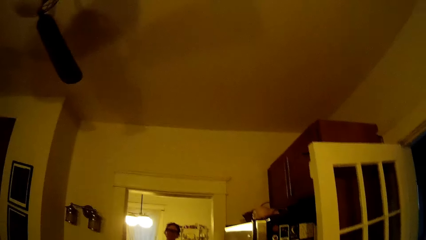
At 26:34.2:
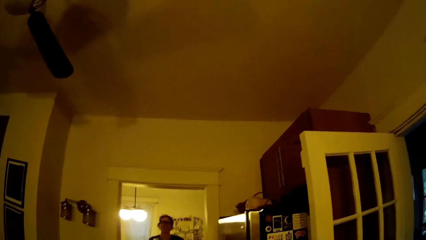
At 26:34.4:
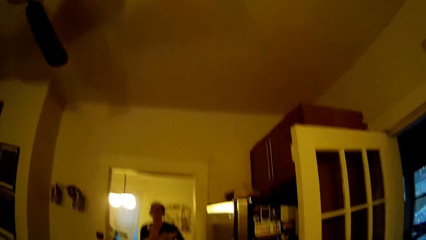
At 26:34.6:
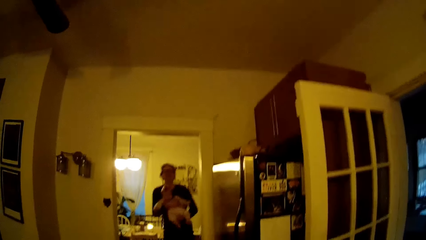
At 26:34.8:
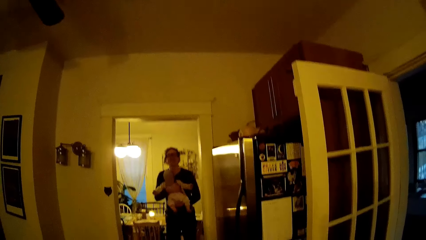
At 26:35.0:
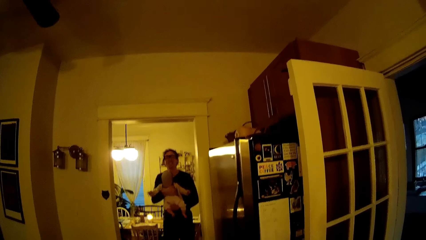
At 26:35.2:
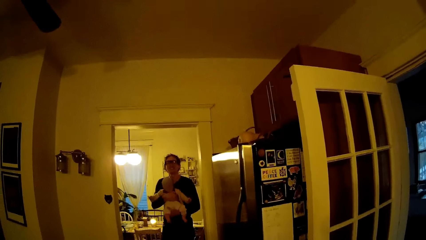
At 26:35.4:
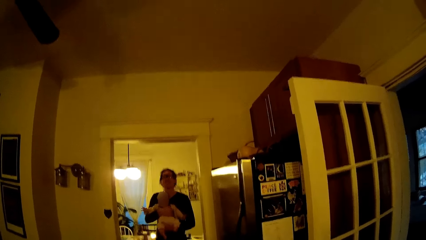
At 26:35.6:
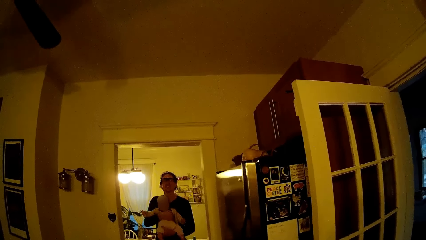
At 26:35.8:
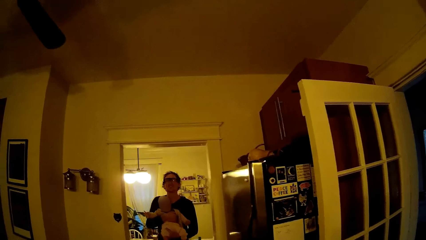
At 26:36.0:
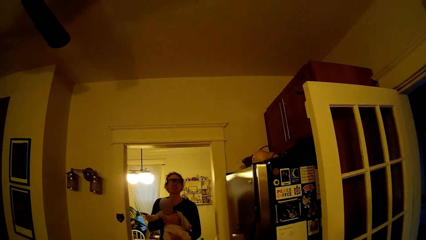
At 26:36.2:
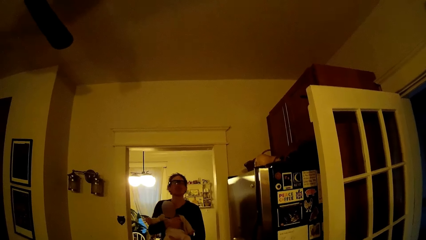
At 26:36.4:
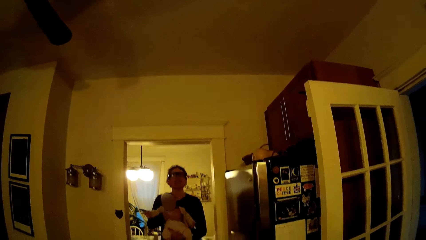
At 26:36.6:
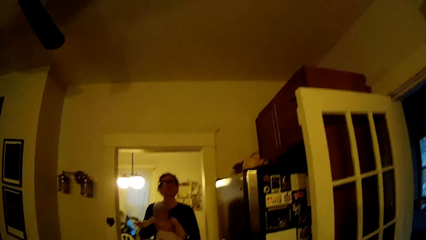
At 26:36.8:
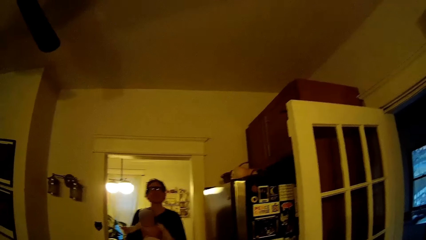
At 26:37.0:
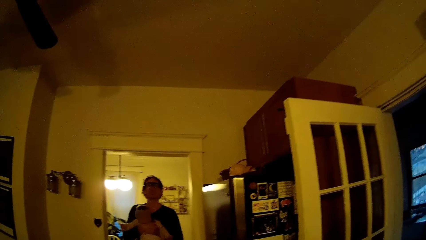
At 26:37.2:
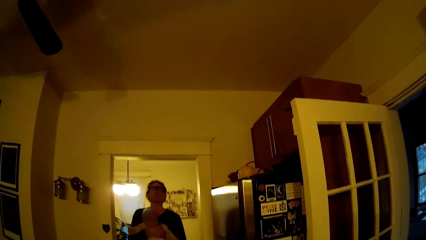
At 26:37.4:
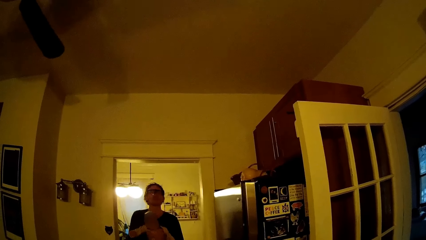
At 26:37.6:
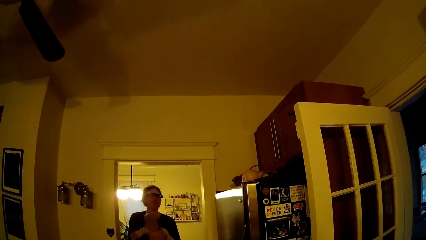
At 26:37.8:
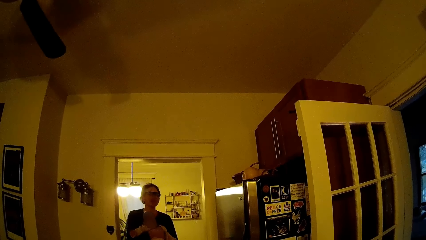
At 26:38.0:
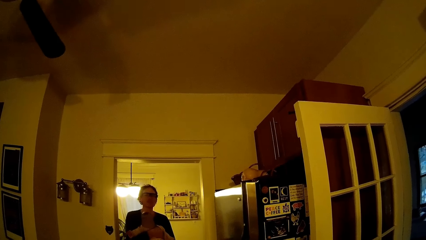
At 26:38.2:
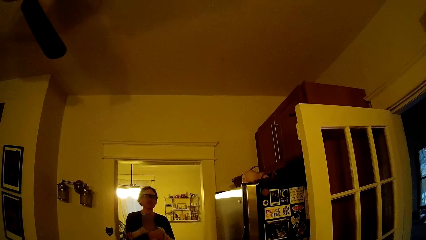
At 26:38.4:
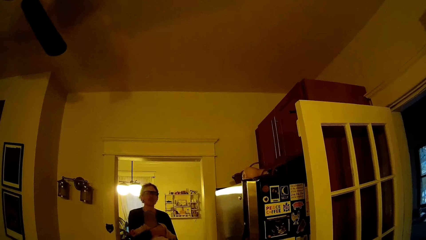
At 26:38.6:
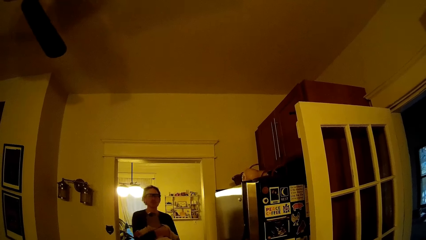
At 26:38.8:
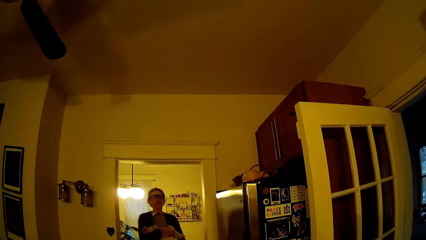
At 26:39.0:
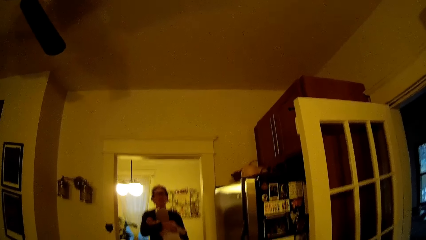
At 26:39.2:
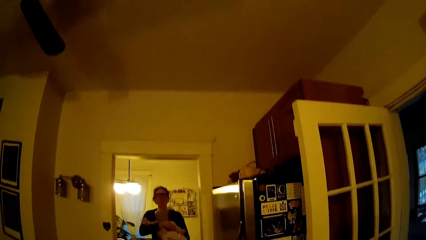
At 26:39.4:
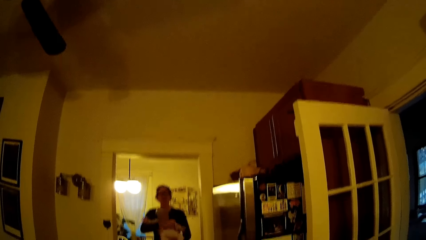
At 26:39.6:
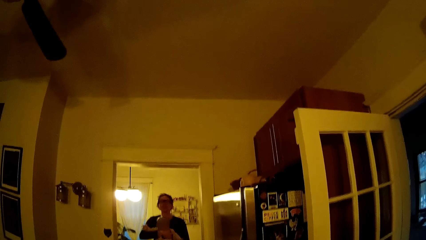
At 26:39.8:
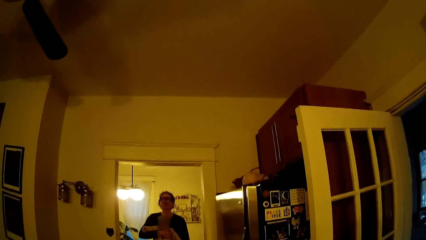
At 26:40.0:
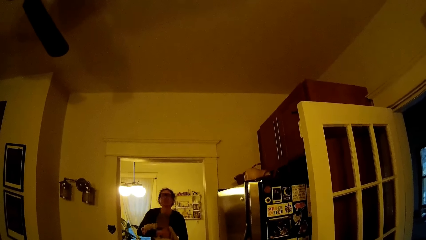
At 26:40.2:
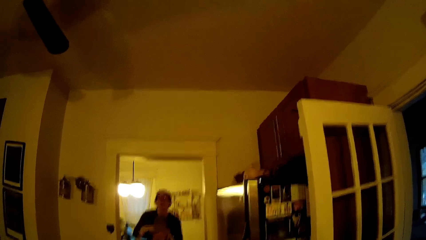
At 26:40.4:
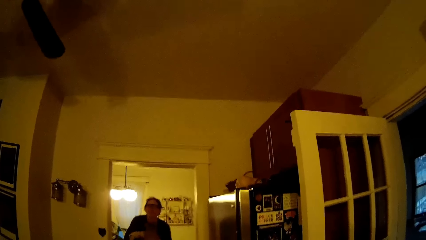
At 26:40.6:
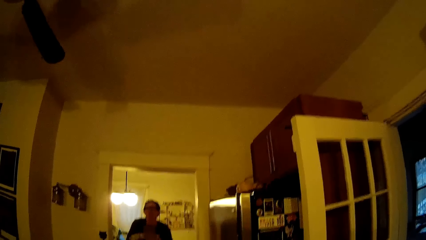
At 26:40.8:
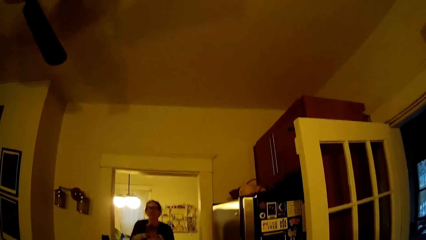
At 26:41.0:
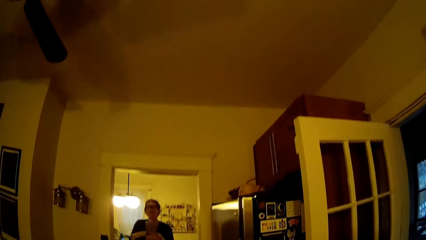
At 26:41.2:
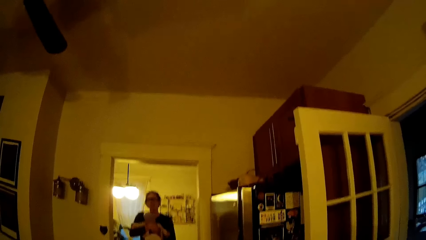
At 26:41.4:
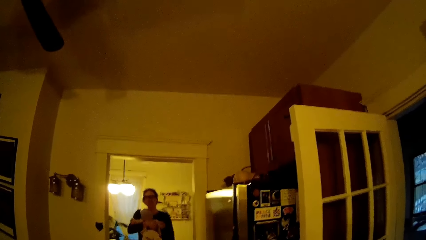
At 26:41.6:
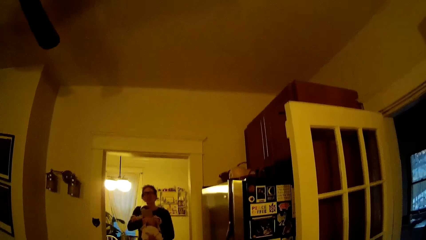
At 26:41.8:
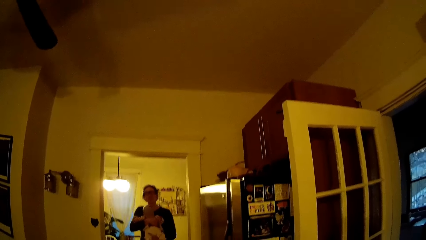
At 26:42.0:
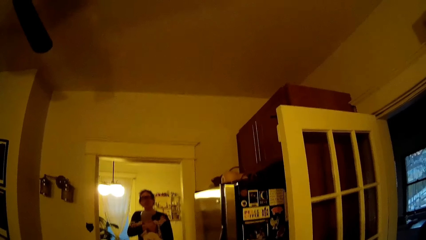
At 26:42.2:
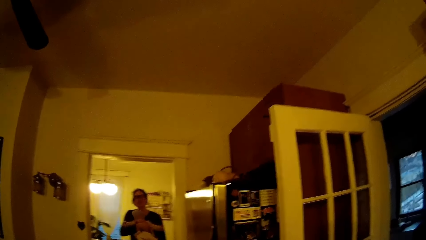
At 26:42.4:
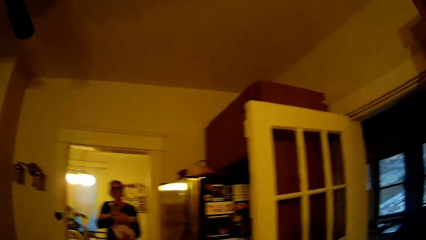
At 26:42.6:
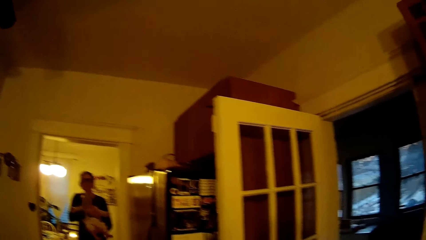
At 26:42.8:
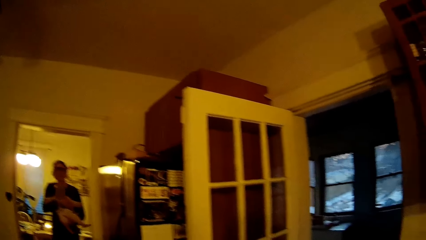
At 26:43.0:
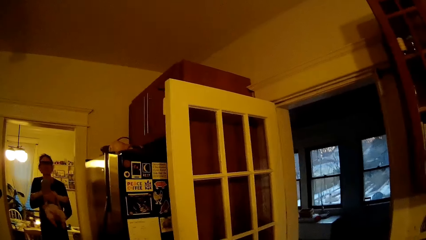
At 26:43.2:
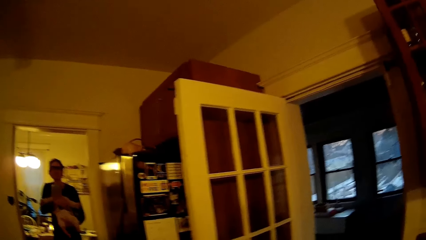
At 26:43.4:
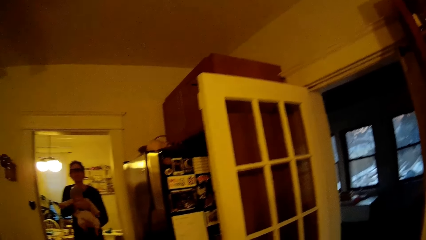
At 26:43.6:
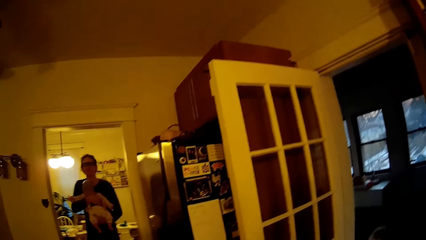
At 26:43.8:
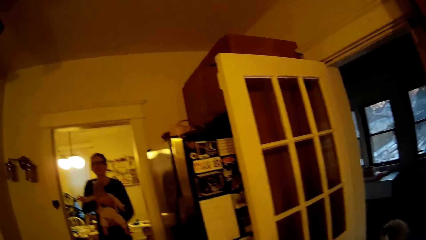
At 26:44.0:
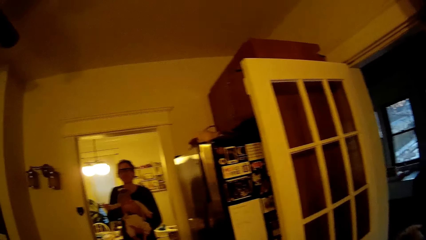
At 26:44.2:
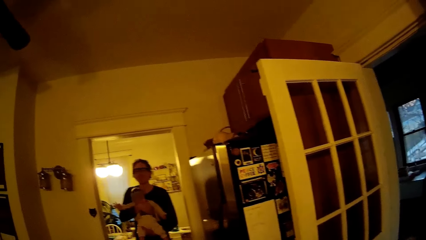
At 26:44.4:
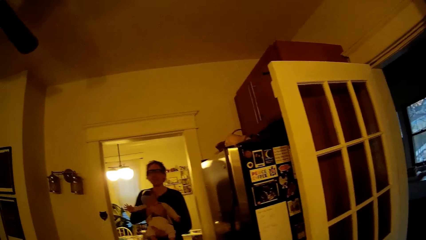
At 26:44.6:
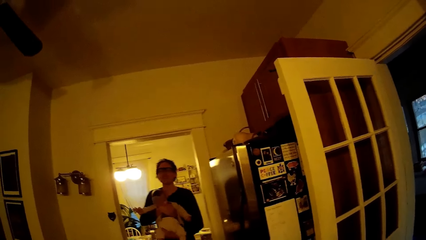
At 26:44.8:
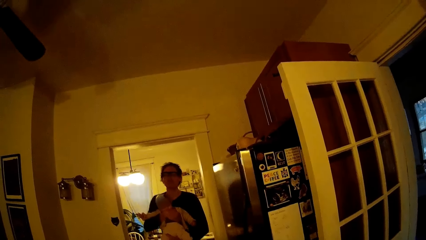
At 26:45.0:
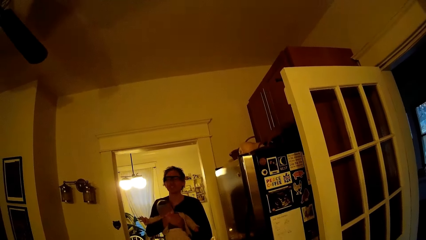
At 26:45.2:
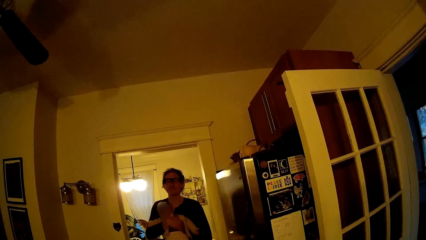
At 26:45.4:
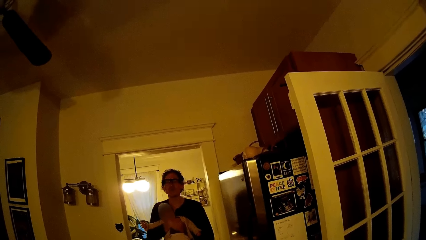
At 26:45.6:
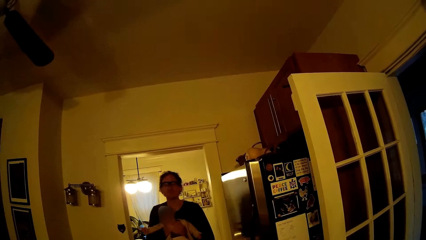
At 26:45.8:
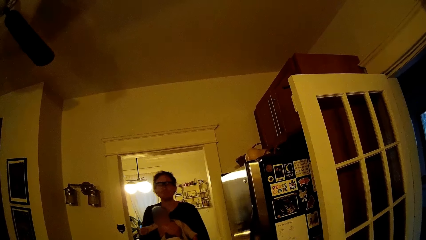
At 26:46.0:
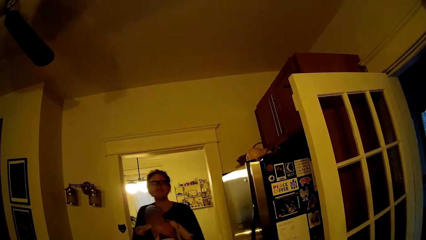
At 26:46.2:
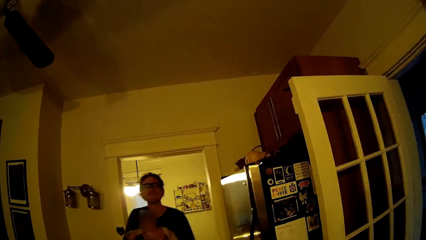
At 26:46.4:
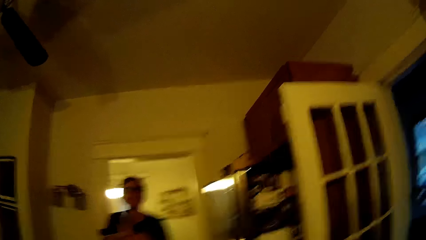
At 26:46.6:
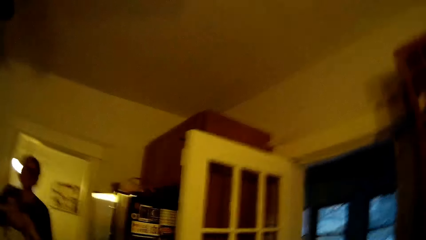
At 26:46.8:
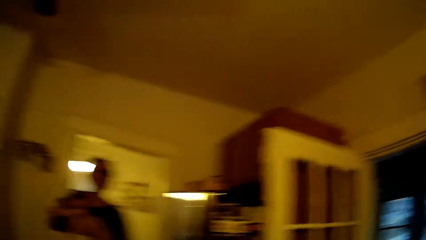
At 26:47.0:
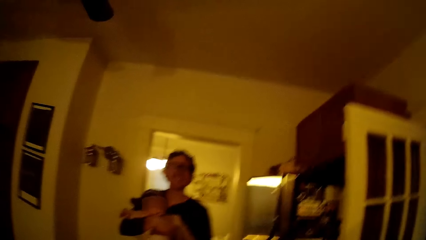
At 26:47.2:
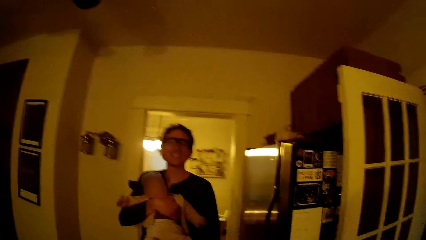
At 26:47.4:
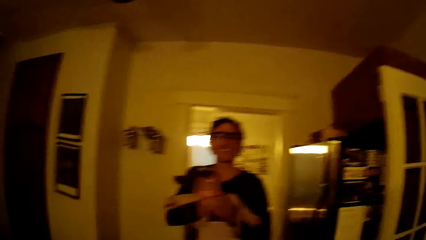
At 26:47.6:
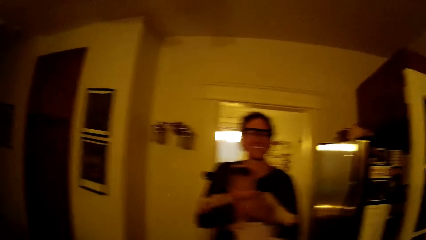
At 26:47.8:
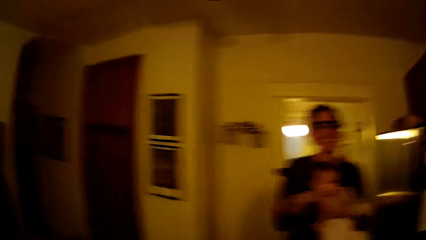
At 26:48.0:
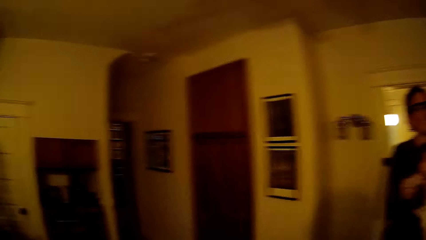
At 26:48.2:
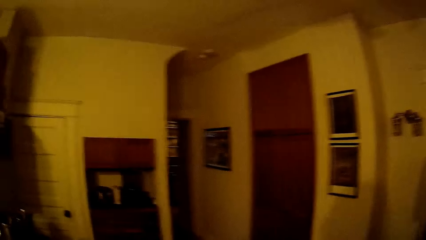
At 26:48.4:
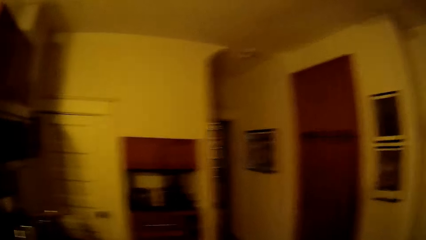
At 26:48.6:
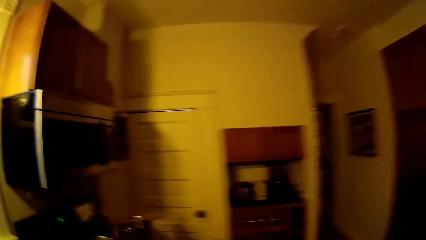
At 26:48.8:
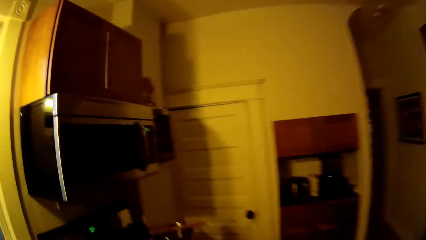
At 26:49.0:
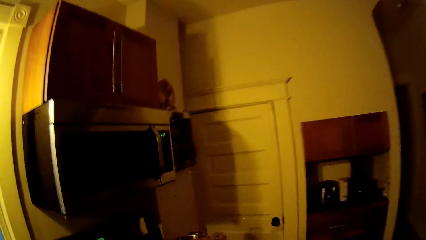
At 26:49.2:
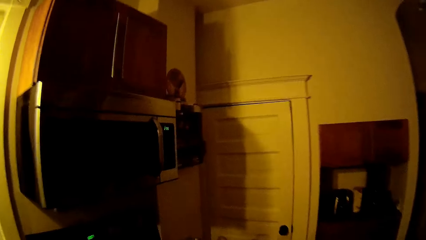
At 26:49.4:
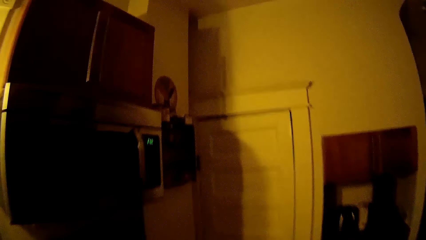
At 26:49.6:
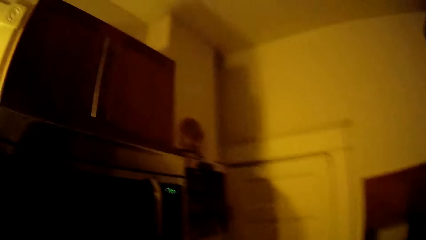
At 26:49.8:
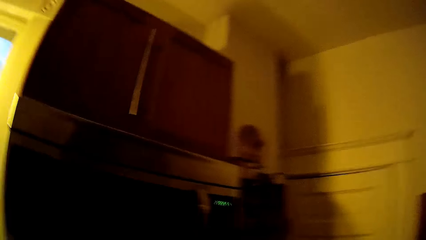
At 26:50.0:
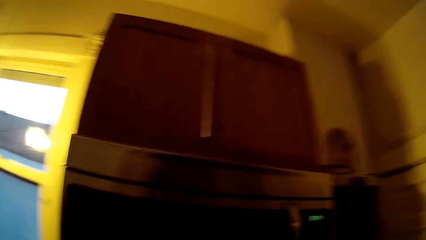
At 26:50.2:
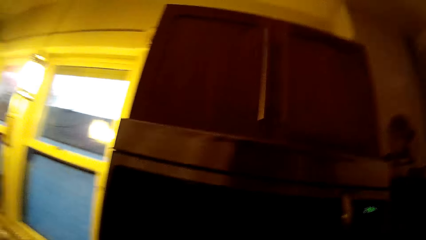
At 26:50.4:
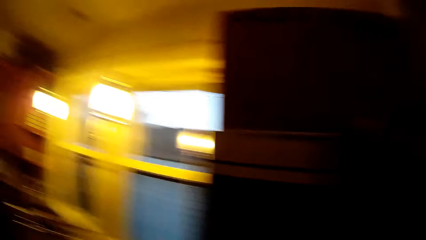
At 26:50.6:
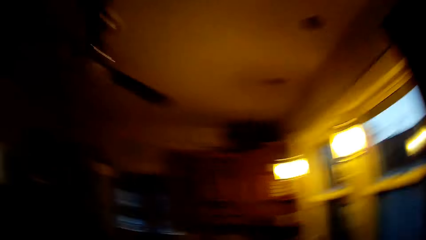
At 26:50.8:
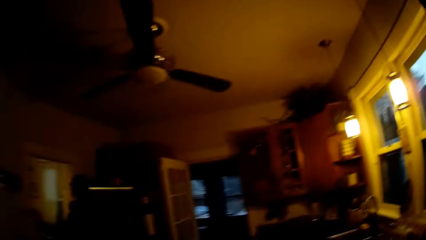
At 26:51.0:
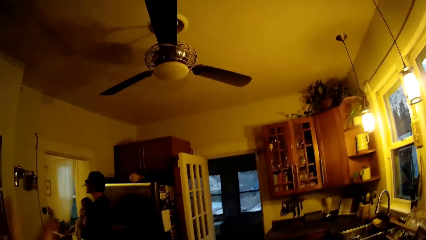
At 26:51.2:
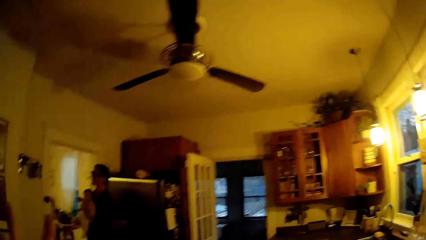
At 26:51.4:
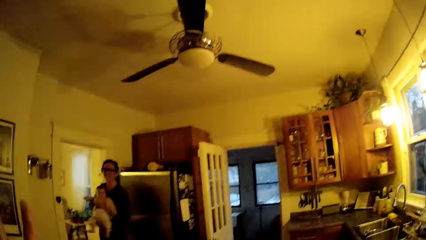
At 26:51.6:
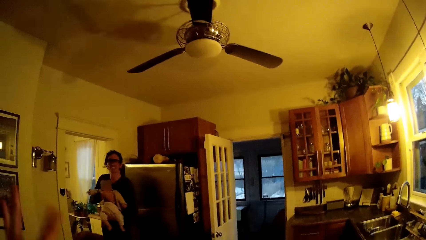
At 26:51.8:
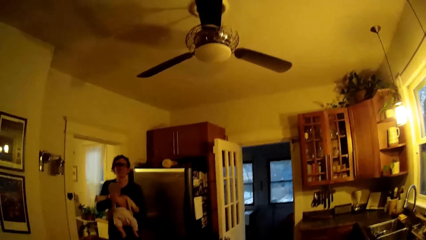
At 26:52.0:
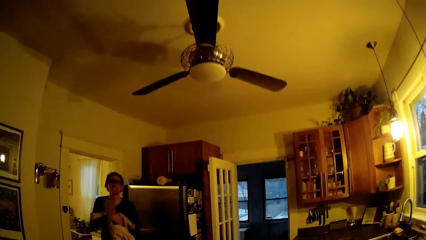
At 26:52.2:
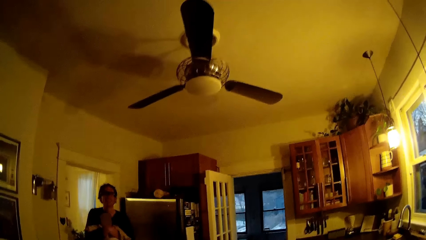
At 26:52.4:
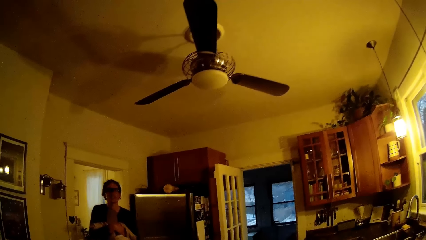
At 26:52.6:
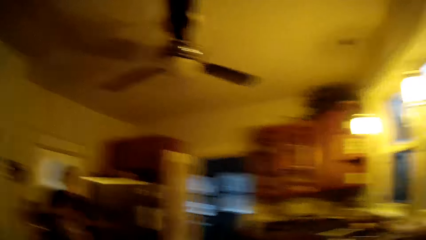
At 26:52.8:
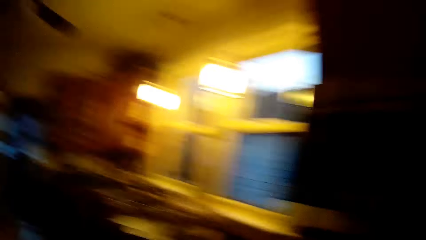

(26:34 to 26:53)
The camera wearer stares at a man. The man carries a child into the kitchen from the living room with both hands. The camera wearer walks in the kitchen. They stare at the man.
